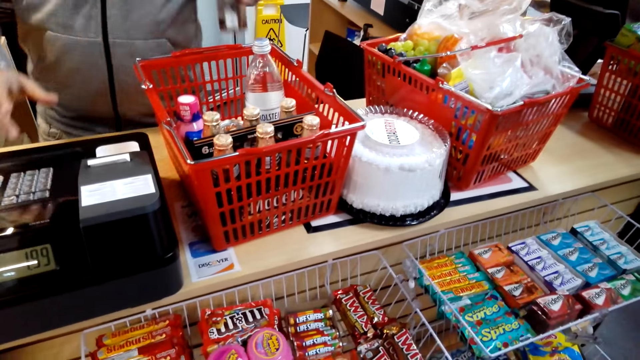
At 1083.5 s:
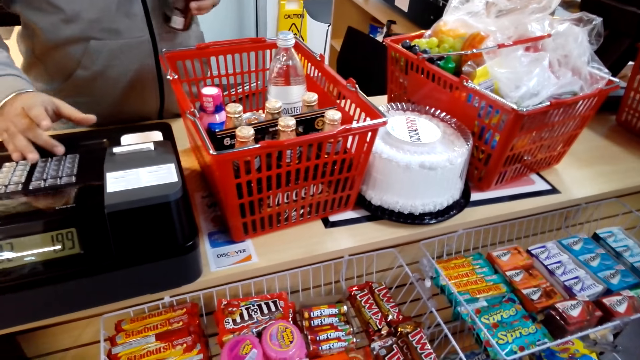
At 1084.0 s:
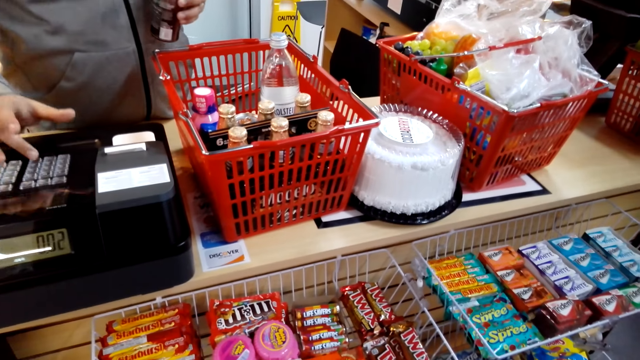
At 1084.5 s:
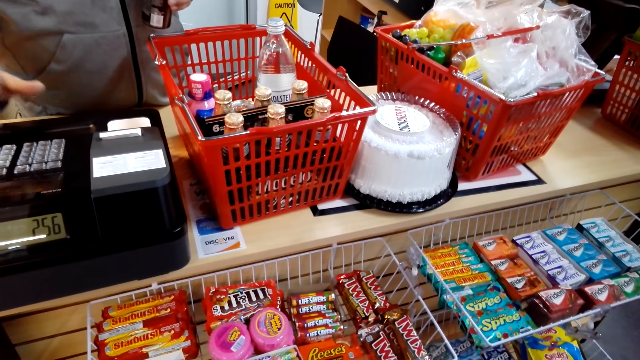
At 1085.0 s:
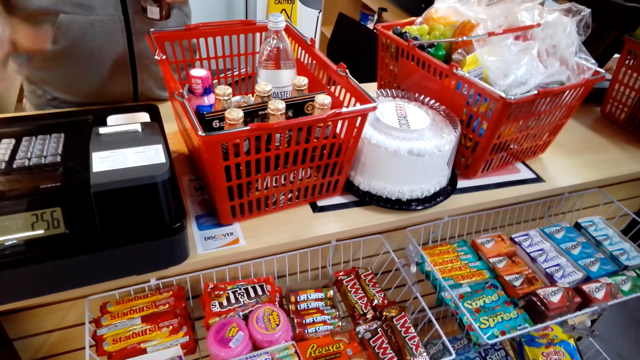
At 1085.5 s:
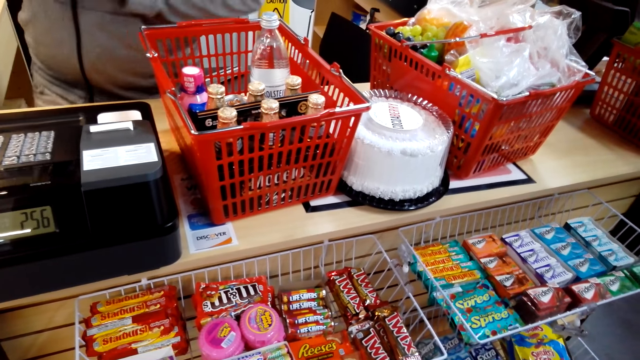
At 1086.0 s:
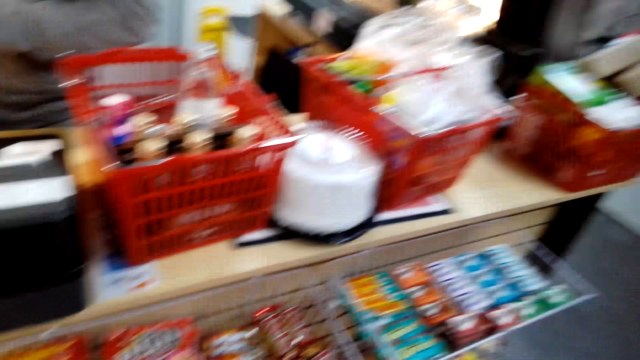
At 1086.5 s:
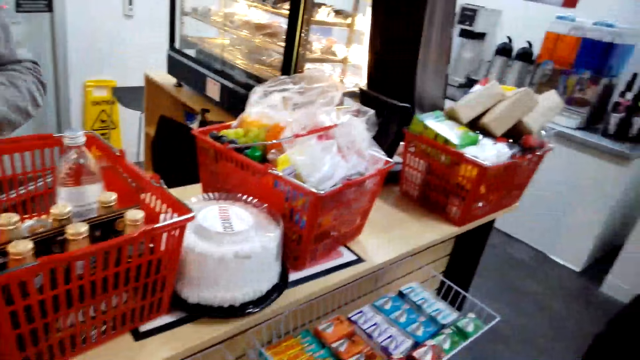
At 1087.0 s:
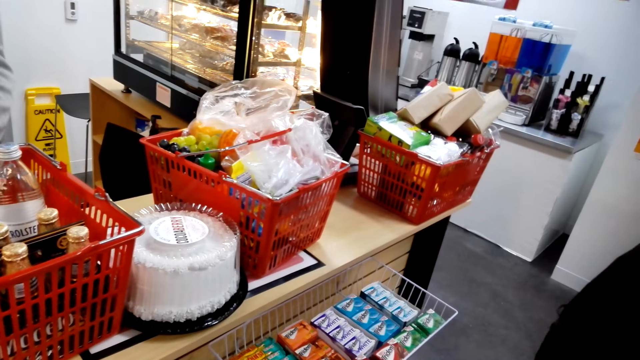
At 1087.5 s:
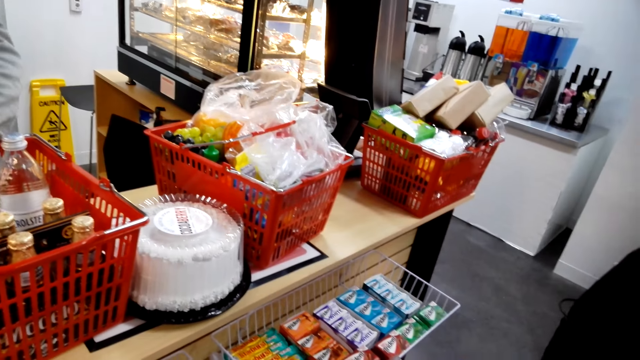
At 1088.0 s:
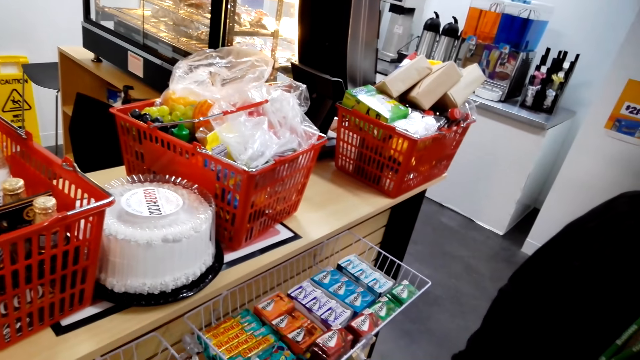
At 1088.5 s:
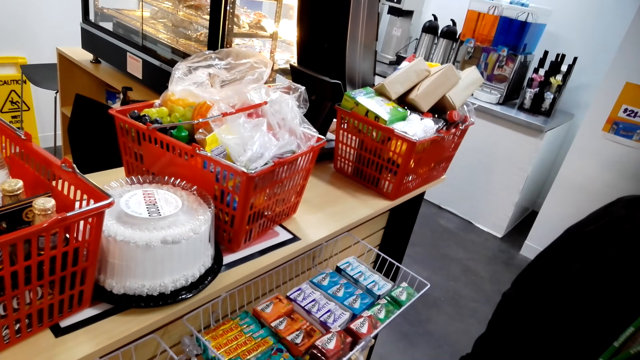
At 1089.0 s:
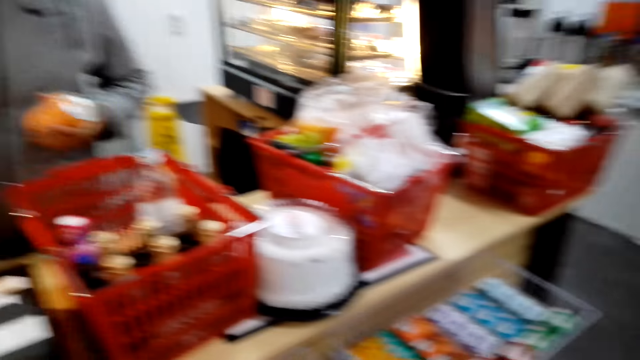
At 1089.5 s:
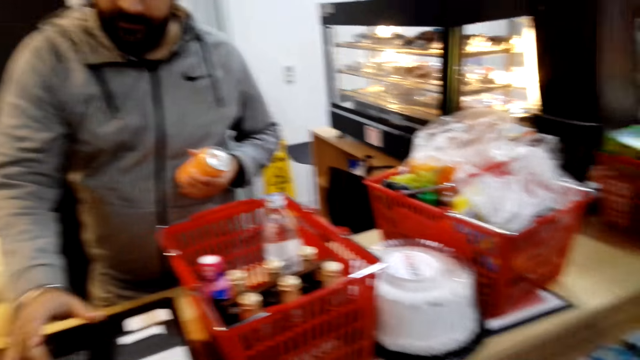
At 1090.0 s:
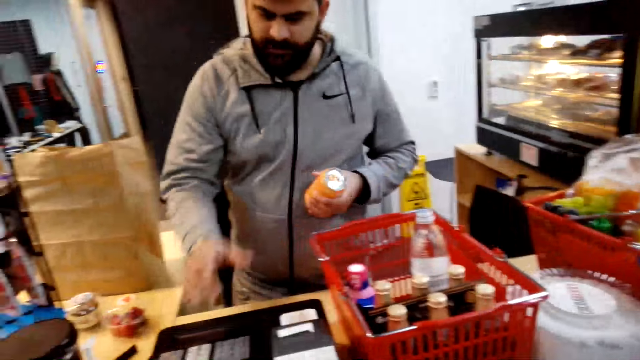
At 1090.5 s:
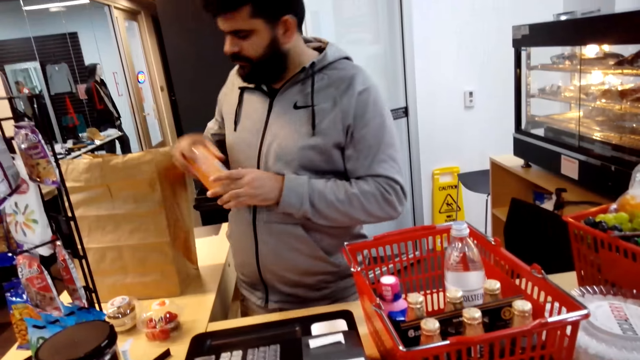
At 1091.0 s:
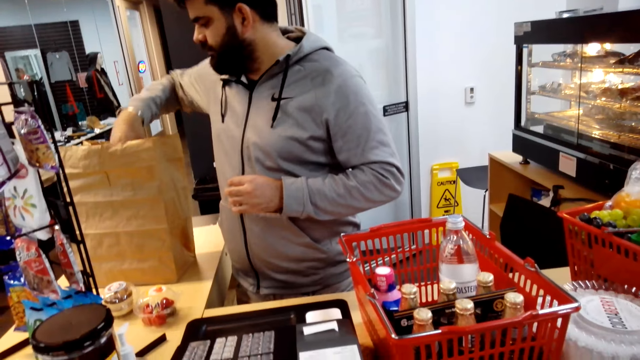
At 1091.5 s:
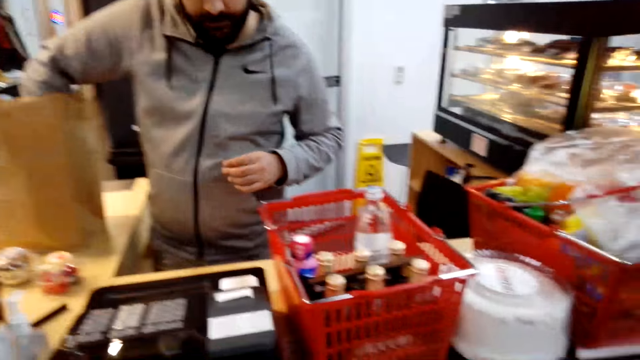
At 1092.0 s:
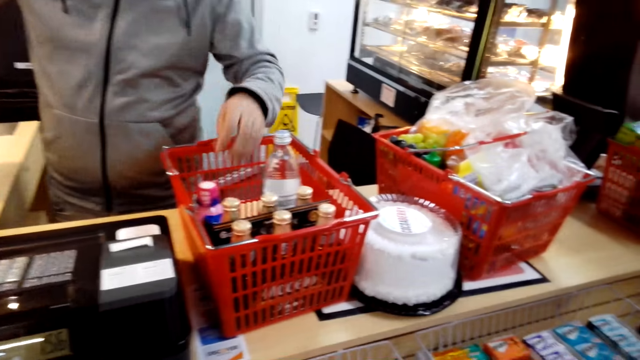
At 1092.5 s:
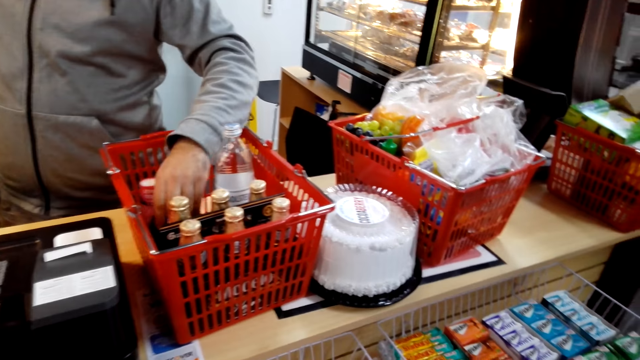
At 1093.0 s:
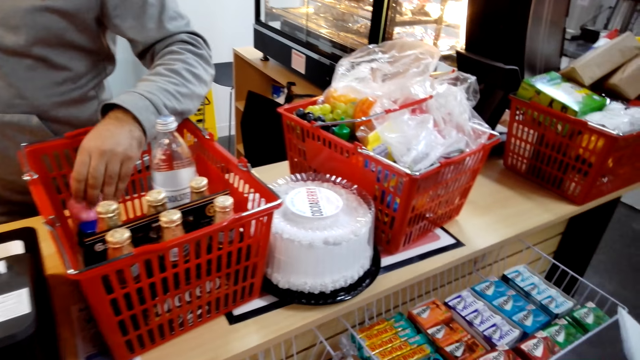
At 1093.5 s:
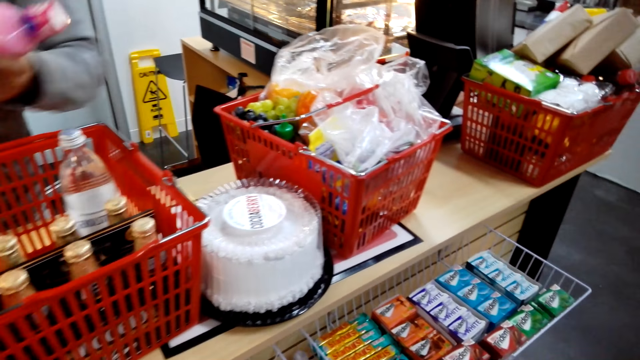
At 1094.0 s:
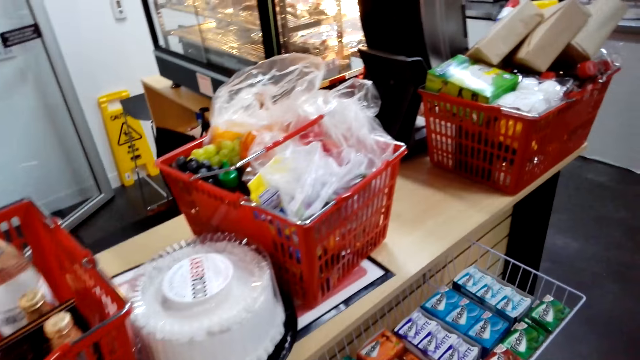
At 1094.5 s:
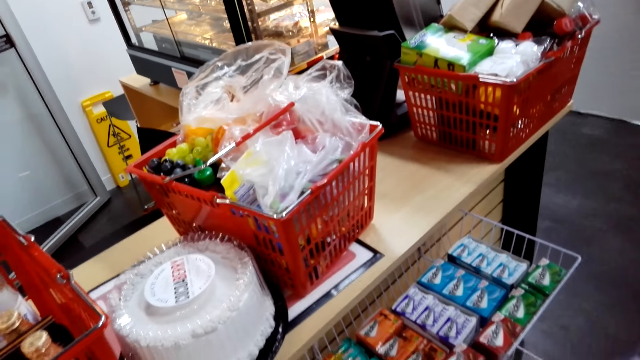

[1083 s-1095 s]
The cashier bills the beverage can and operates the cash register. The cashier puts the can in the shopping bag. The cashier bills the beverage can, operates the cash register, and puts the beverage can in the bag. The cashier takes the pink bottle from the basket.

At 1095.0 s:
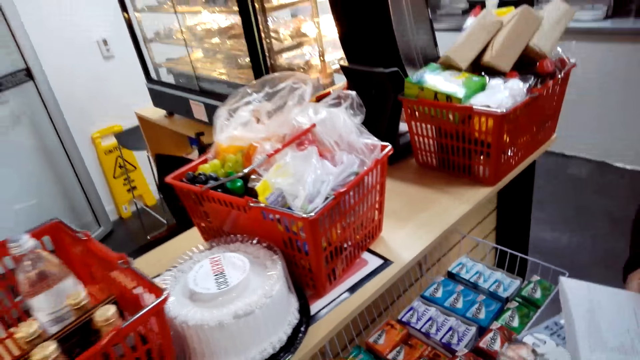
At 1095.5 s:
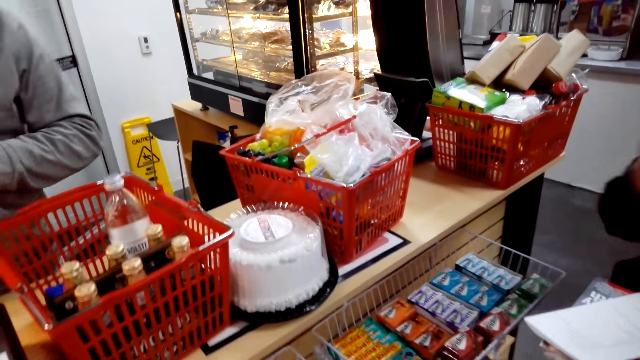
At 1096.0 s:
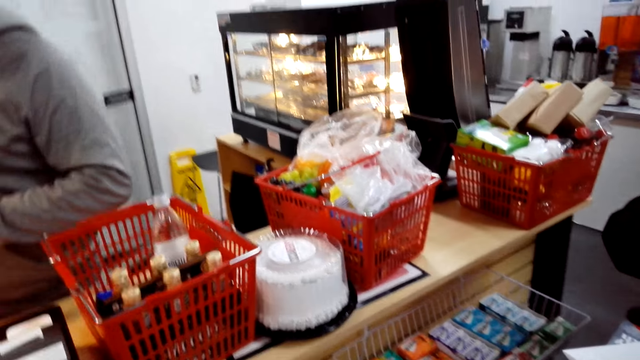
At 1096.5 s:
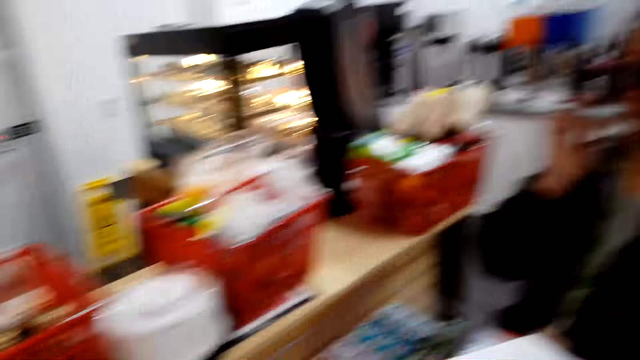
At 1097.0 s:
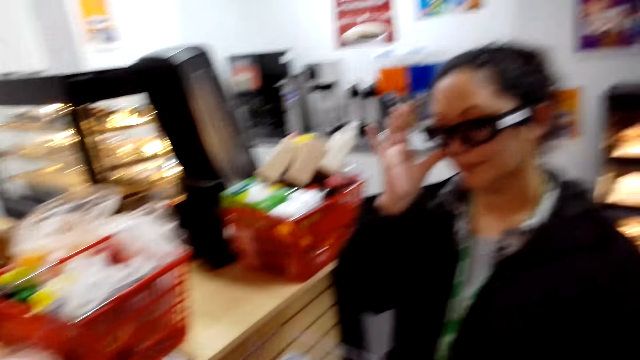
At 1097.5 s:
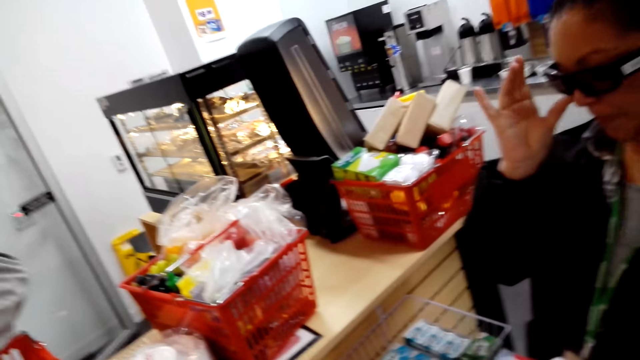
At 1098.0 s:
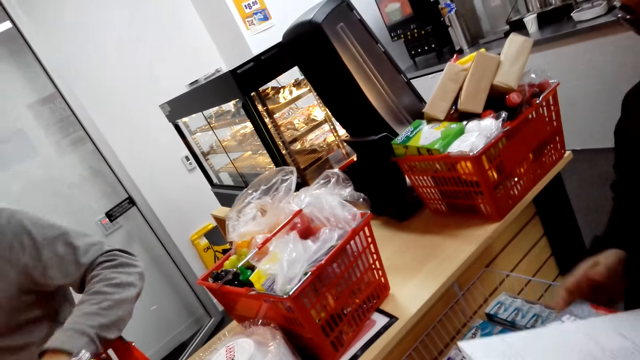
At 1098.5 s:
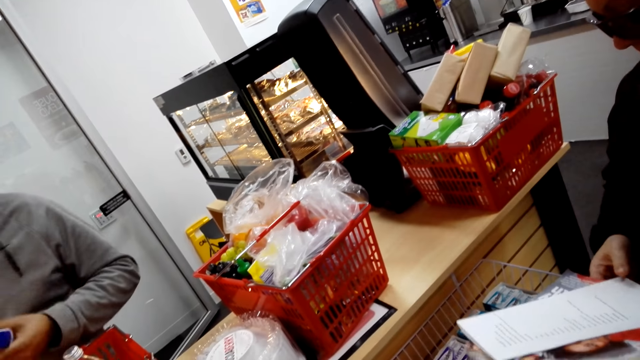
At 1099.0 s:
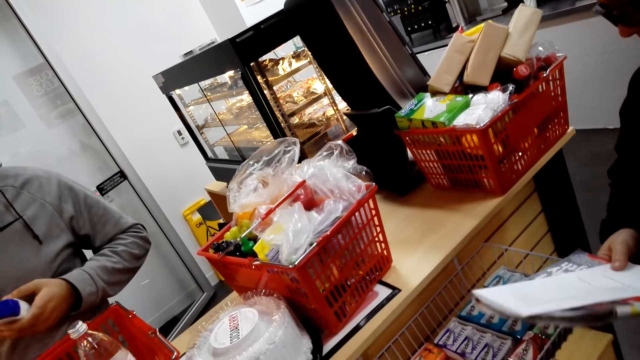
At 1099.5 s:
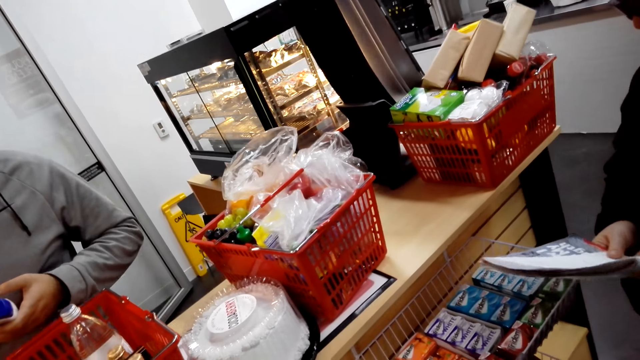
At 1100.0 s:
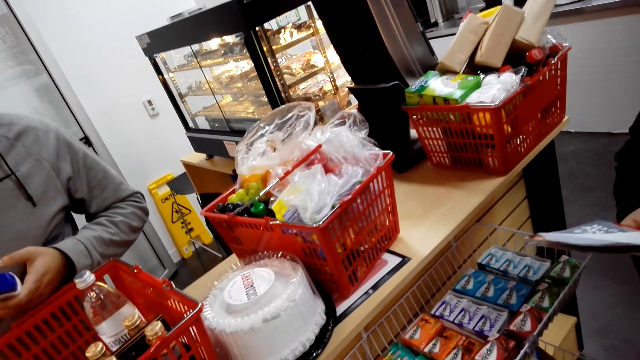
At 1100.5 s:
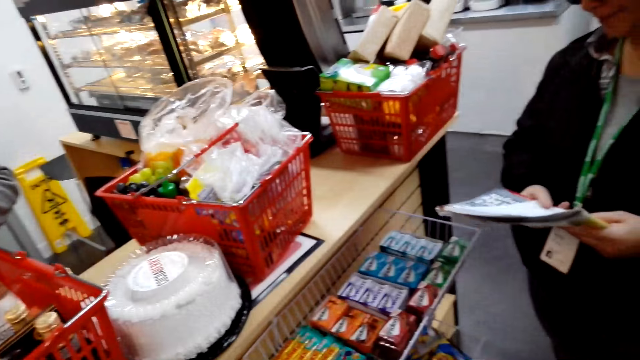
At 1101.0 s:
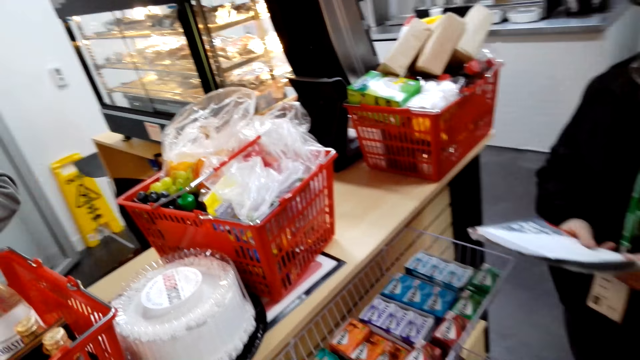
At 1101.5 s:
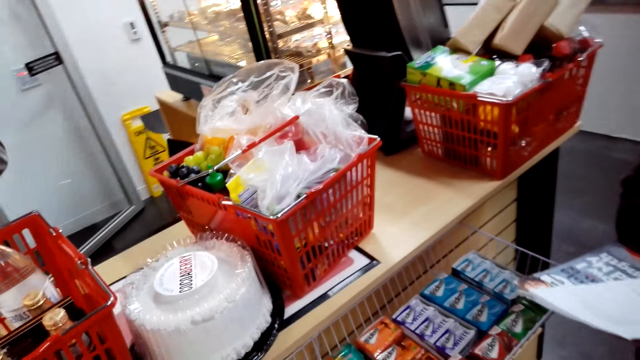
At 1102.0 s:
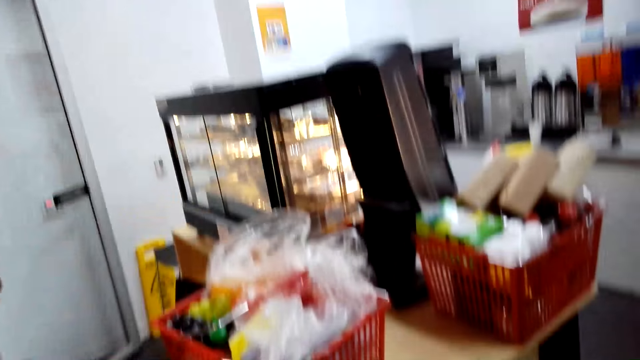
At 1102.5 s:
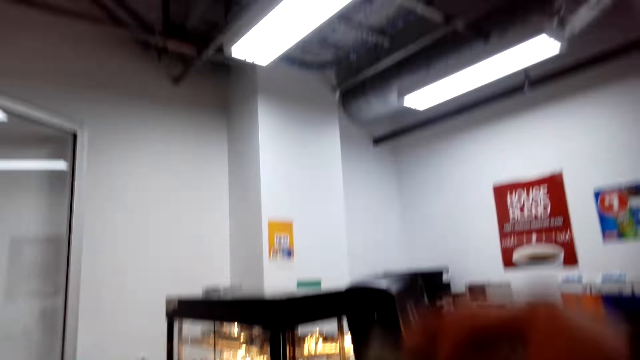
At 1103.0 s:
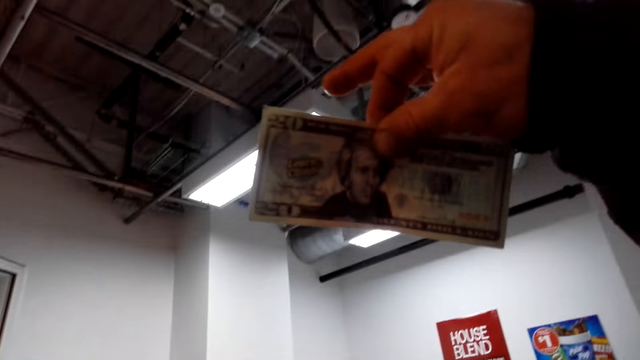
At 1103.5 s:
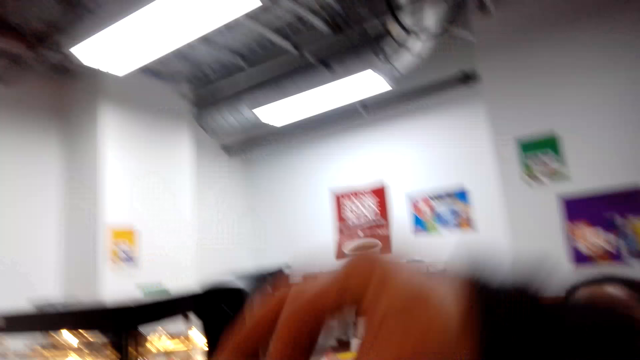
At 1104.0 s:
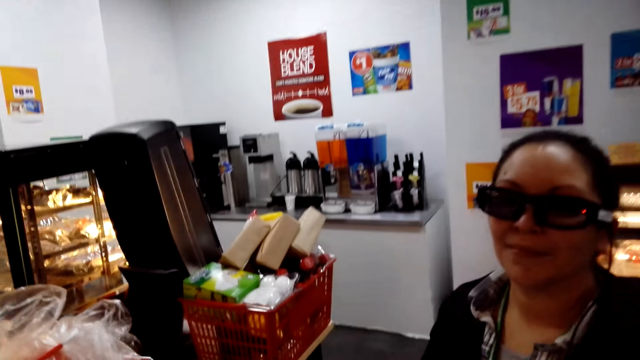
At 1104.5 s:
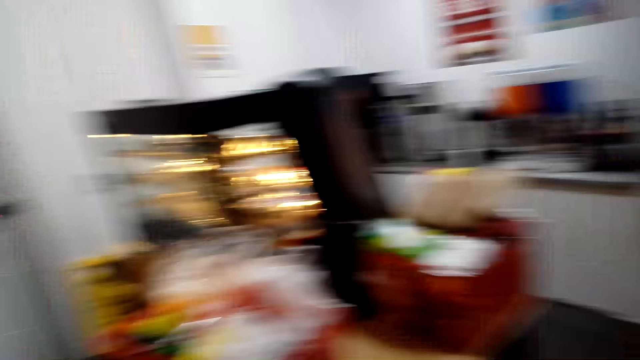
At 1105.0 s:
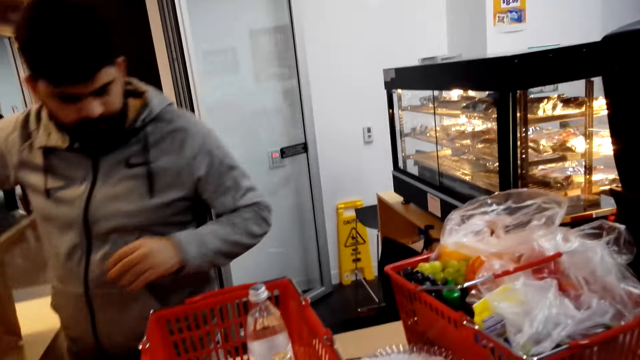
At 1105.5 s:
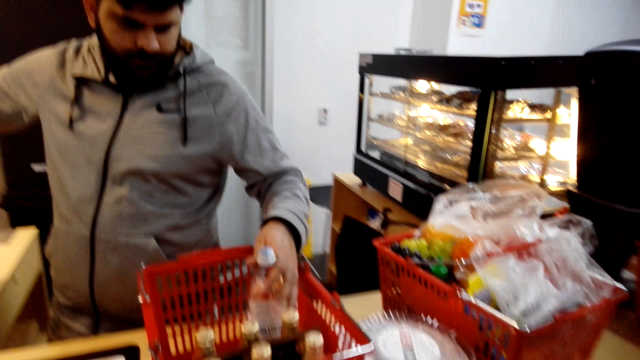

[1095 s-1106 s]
The camera wearer looks around. A woman adjusts glasses. The camera wearer looks around. They look at the dollar note. They look around.
